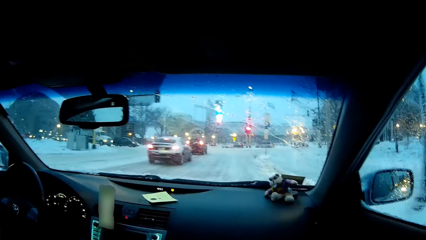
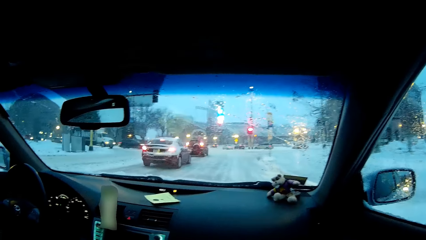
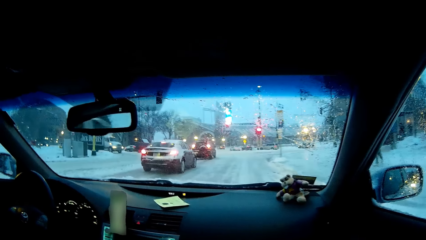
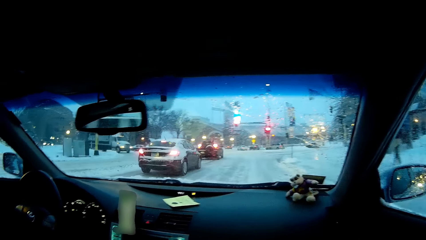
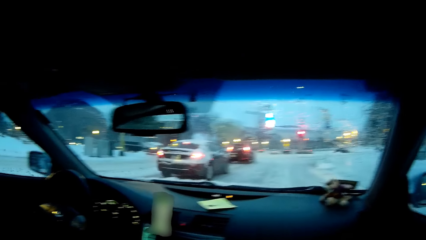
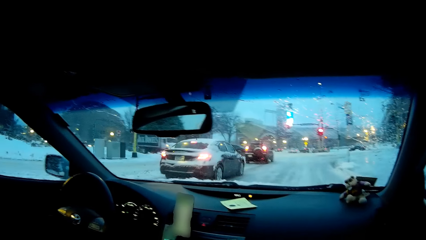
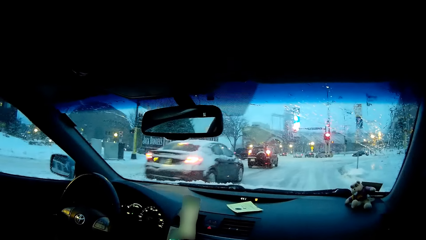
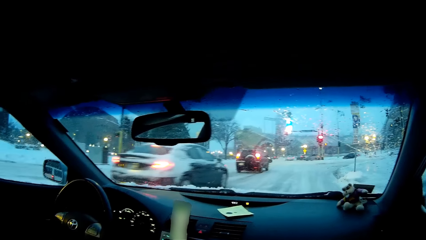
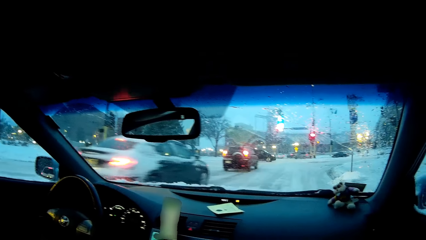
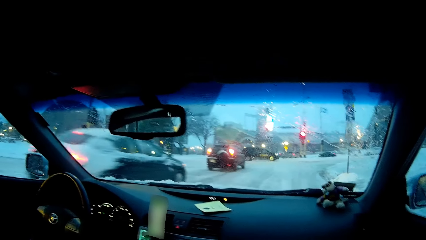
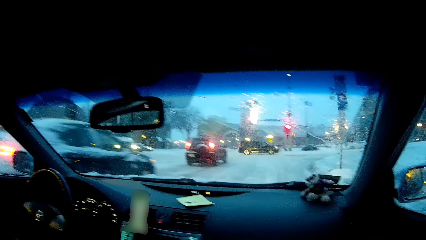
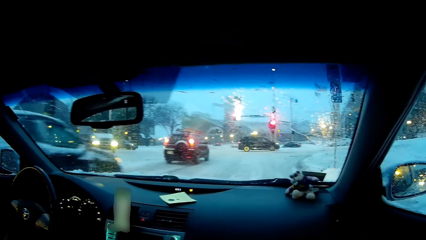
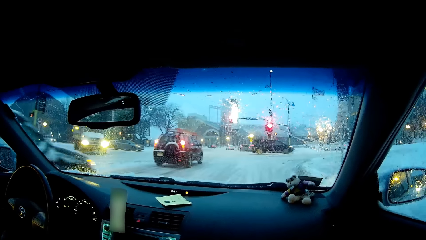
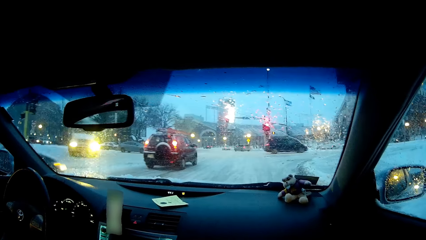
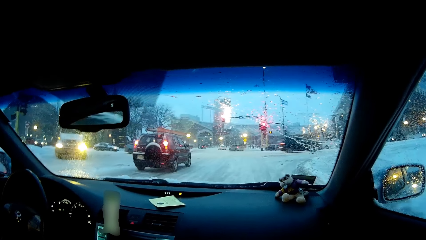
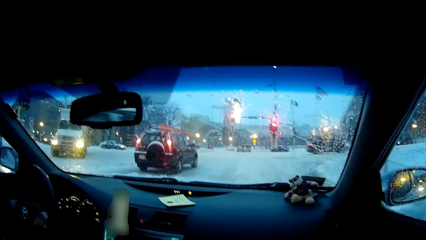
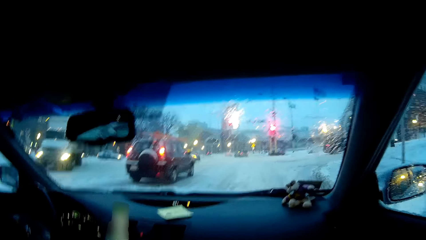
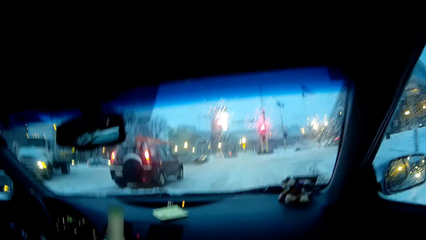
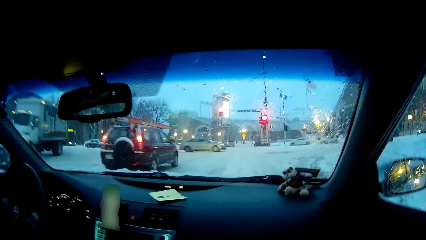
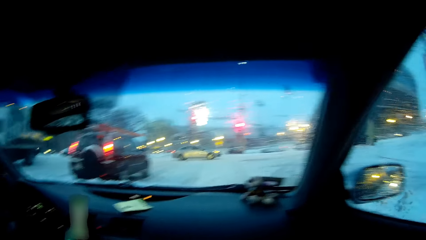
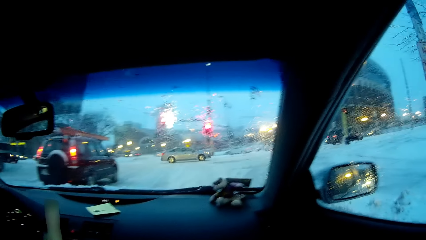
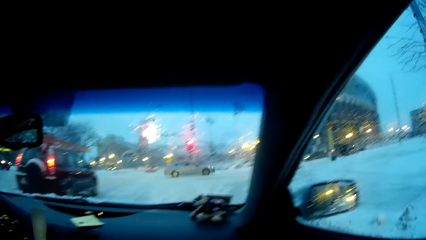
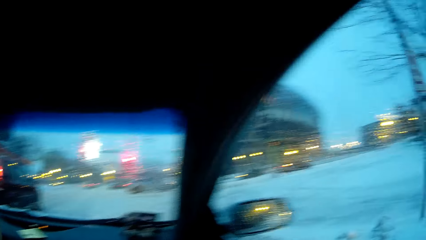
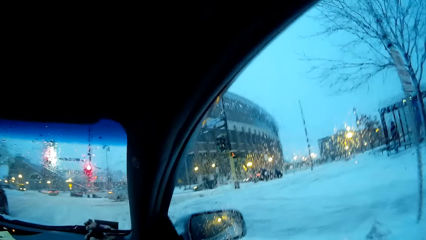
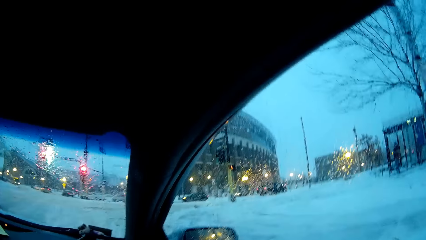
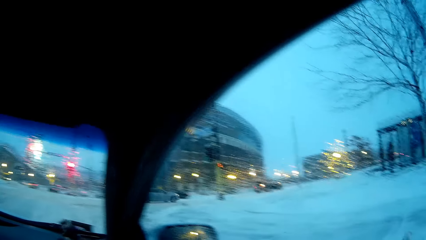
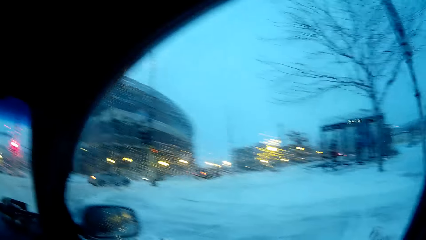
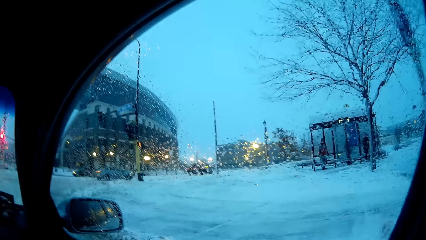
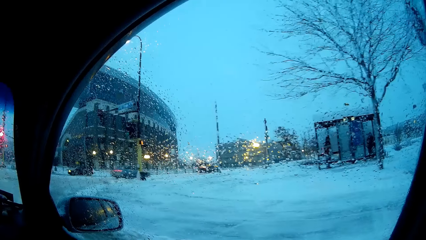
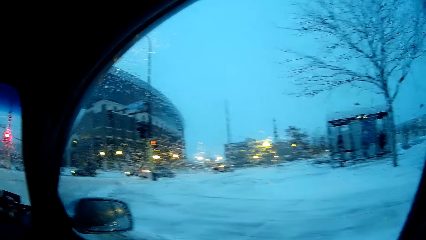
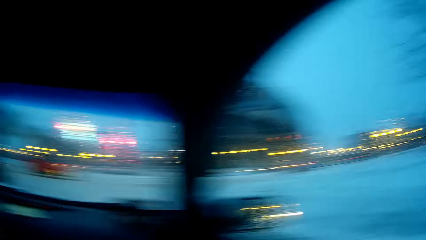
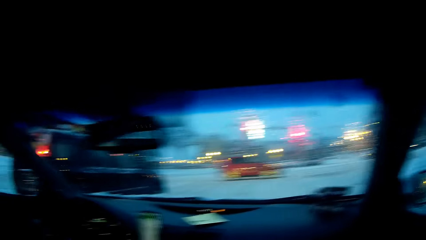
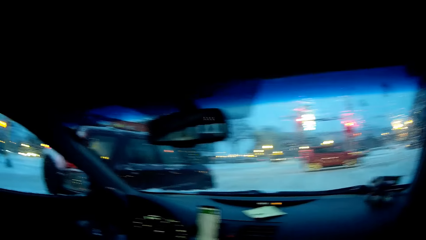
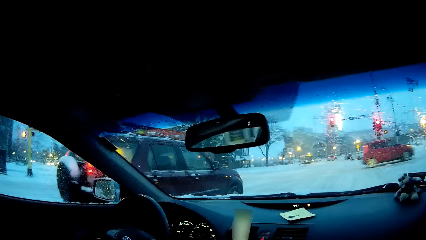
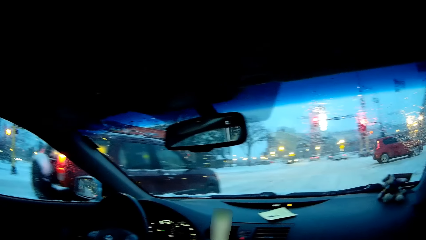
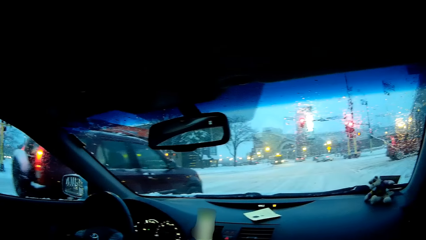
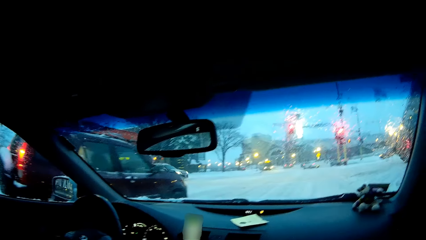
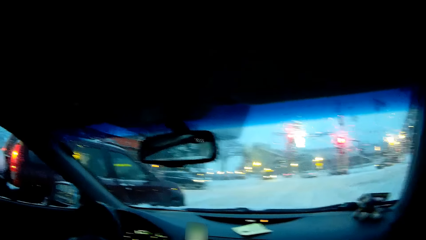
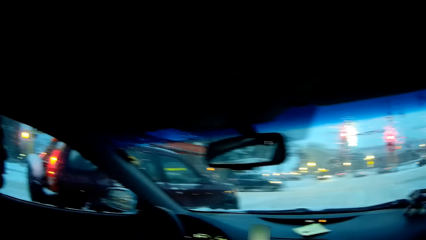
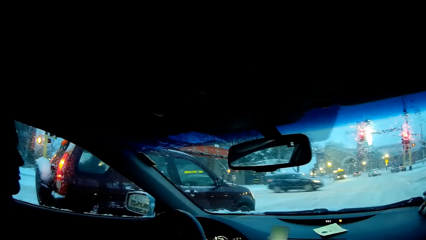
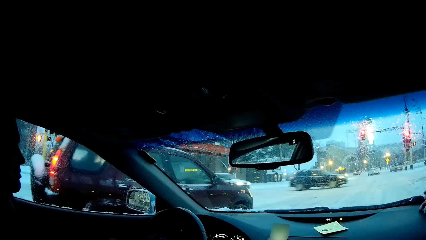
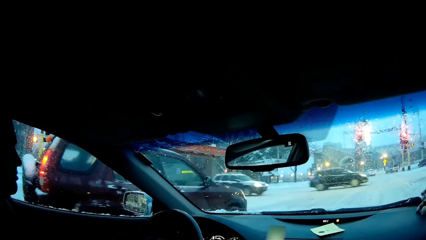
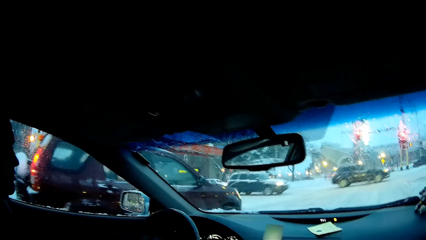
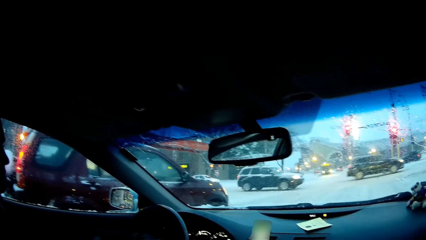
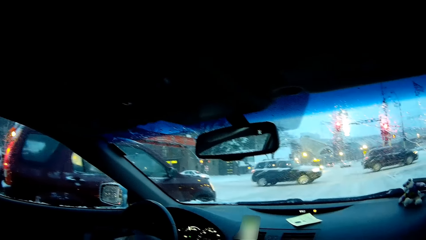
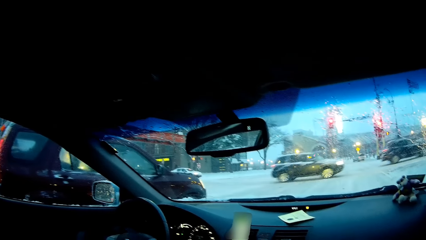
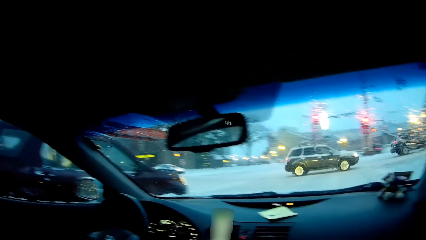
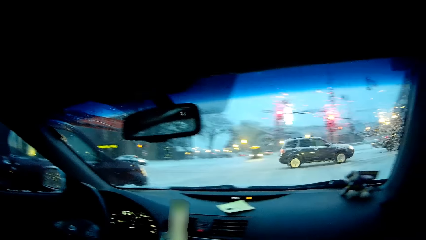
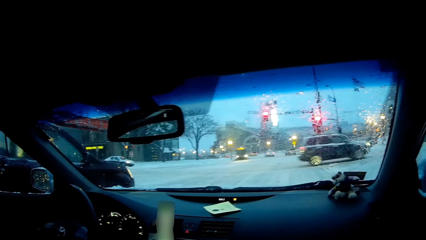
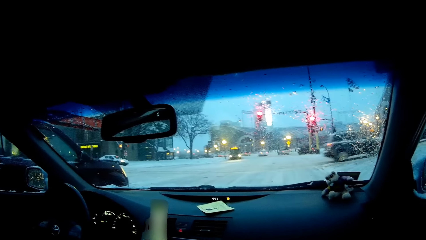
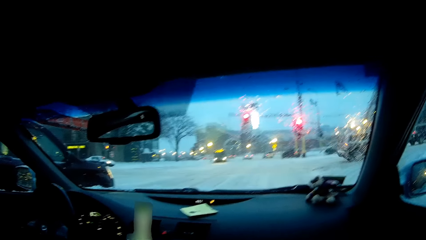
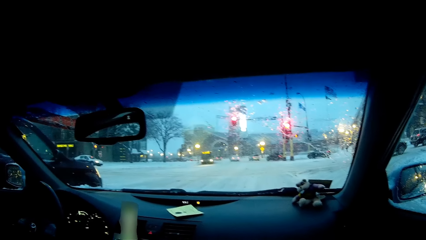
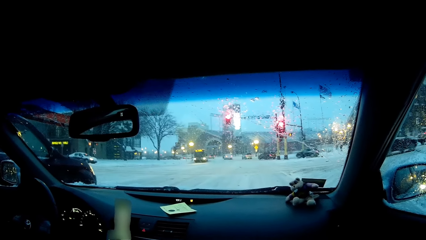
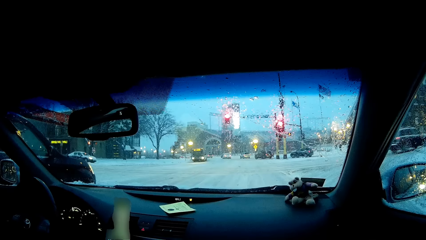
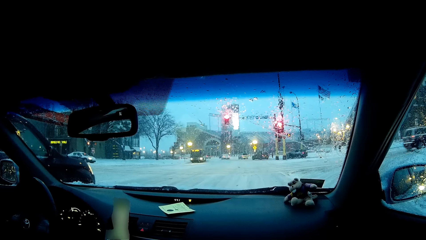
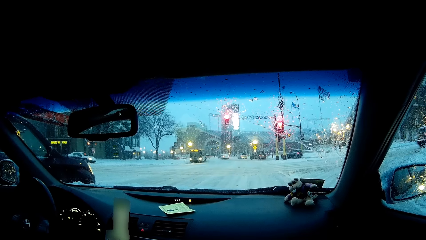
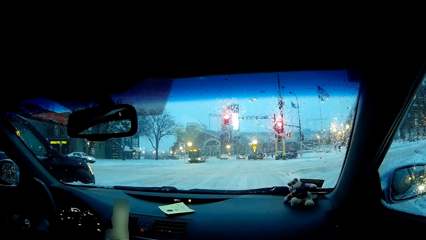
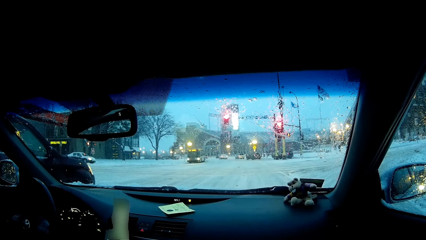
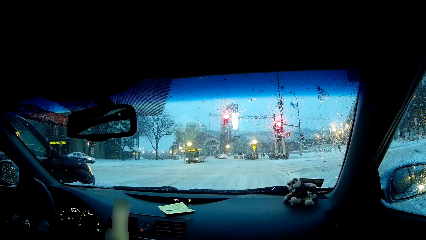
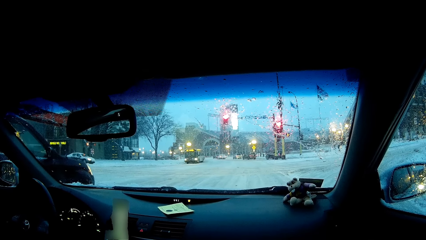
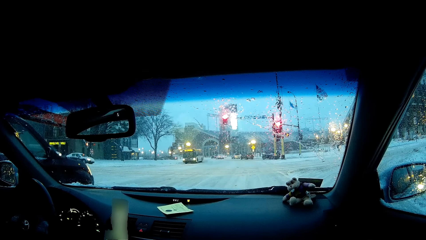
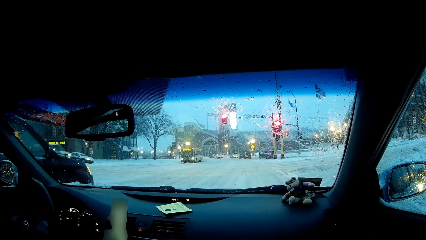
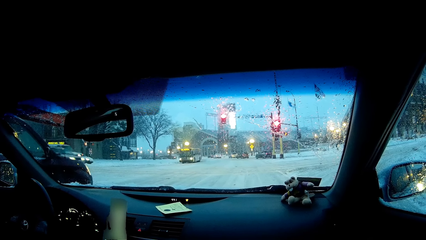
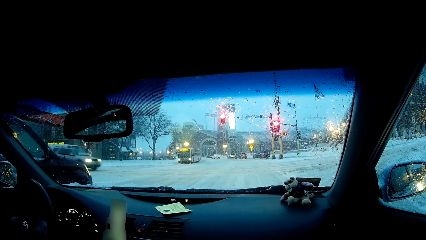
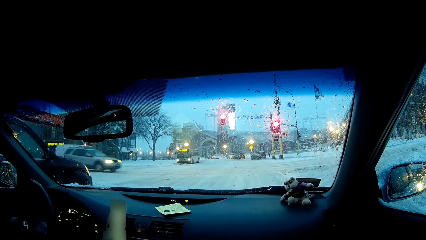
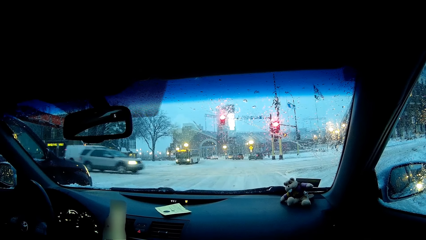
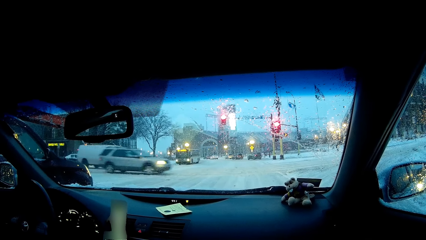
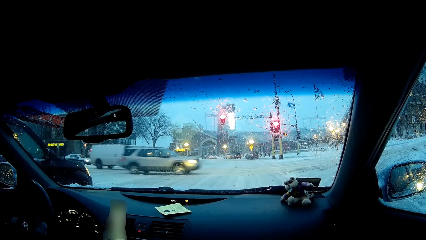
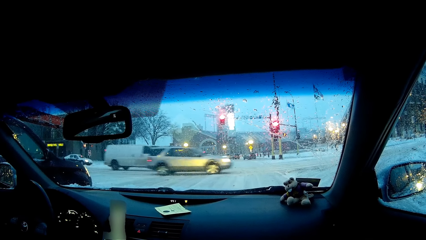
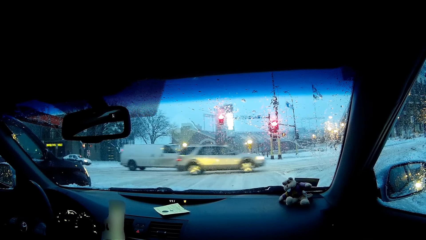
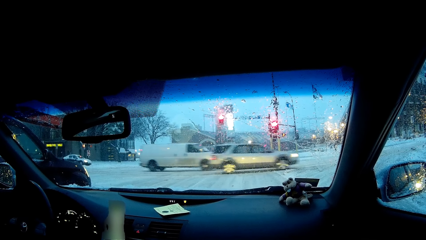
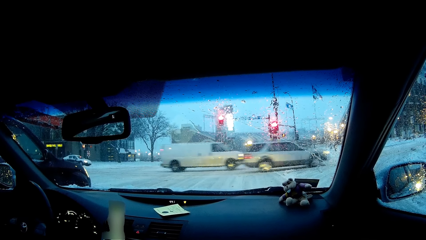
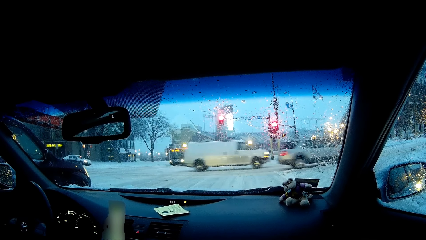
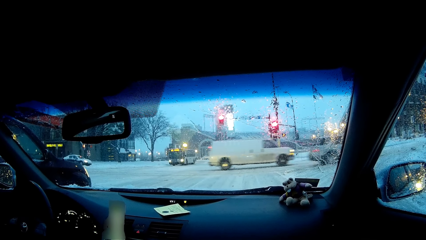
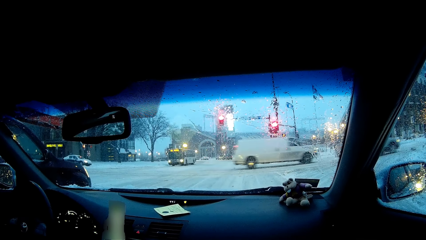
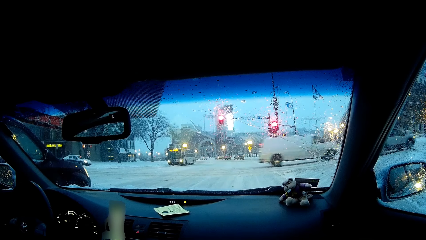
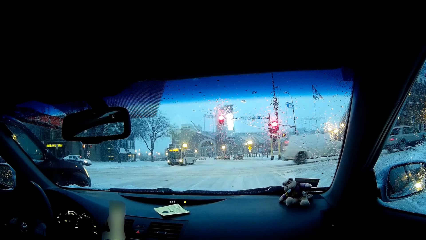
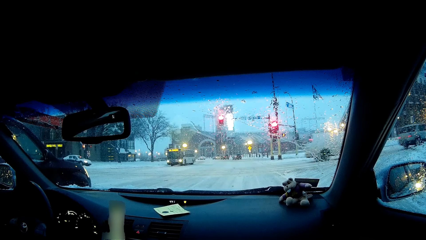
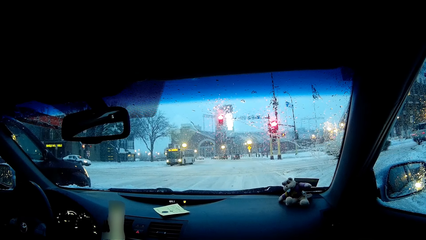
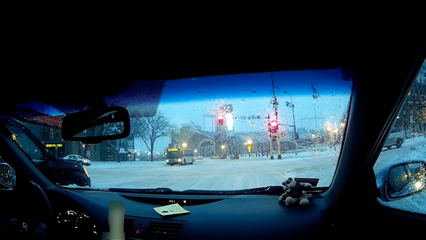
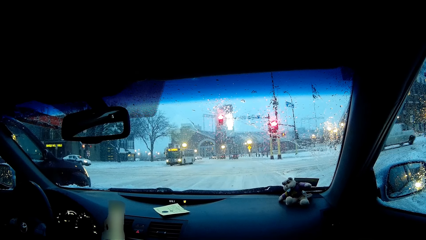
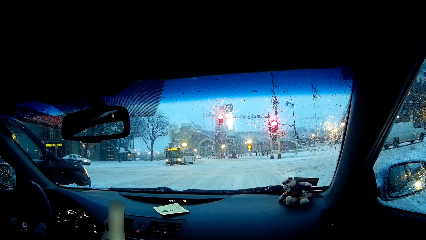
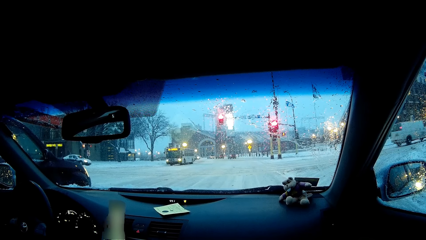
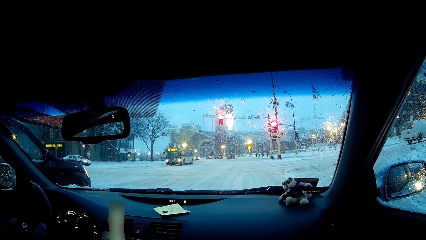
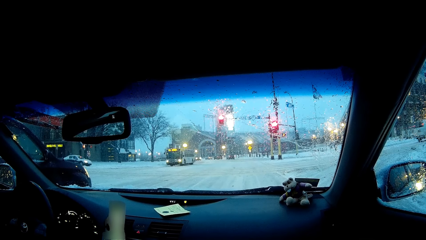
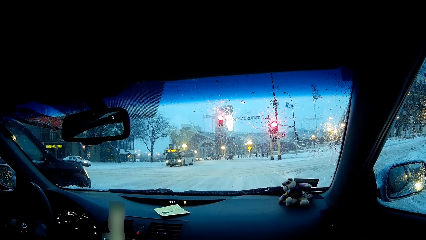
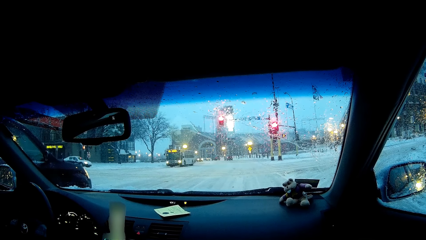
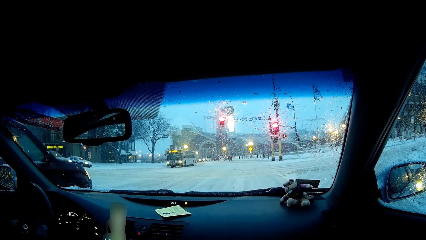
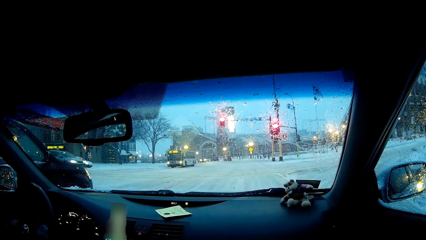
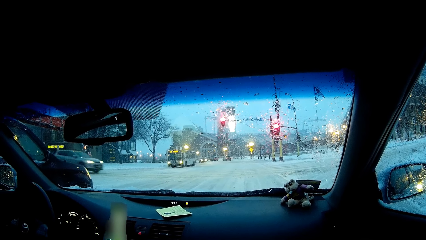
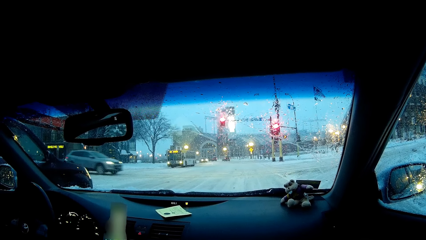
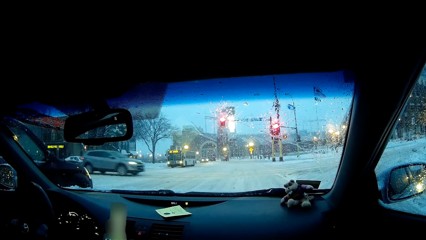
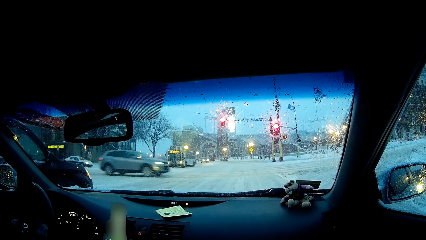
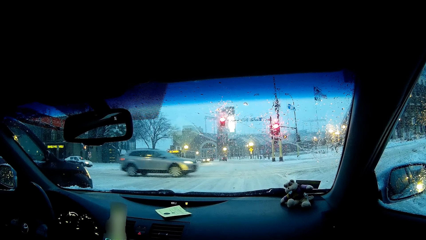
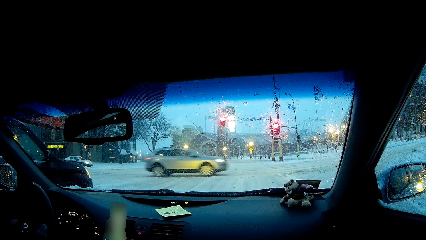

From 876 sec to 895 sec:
The camera wearer looks at the right side. They look around. They look at the windscreen. A person stops the car at the traffic light.
